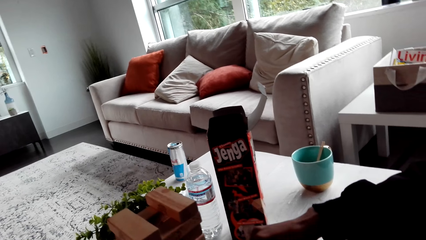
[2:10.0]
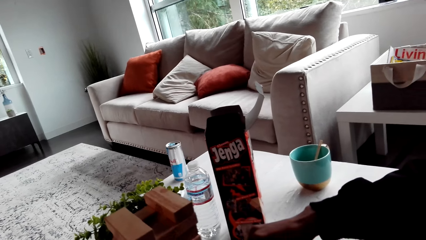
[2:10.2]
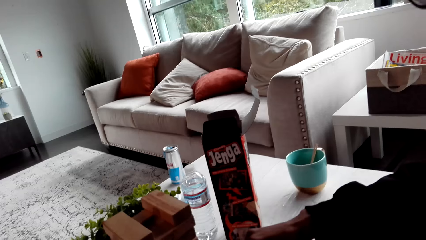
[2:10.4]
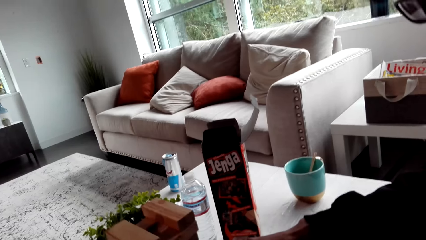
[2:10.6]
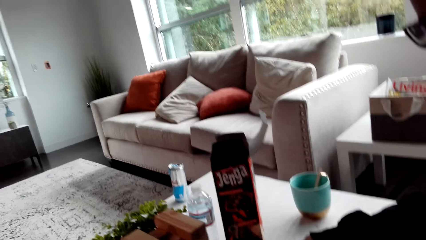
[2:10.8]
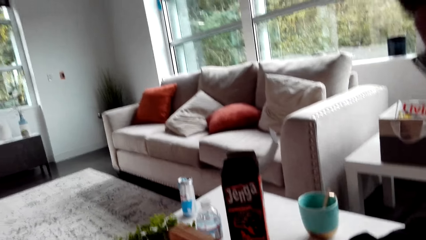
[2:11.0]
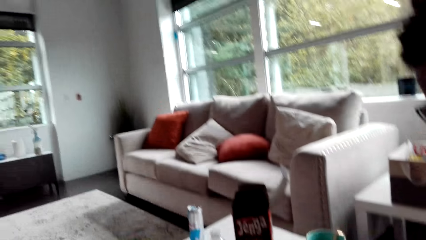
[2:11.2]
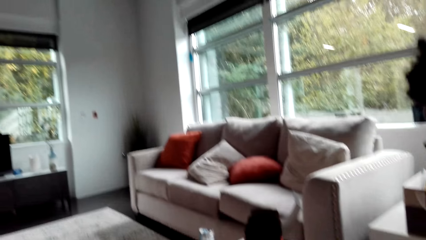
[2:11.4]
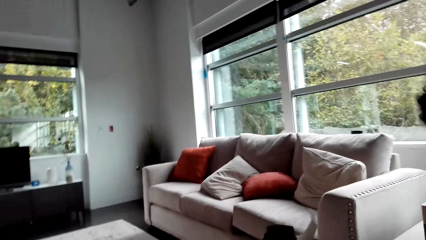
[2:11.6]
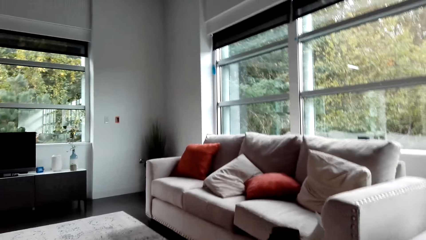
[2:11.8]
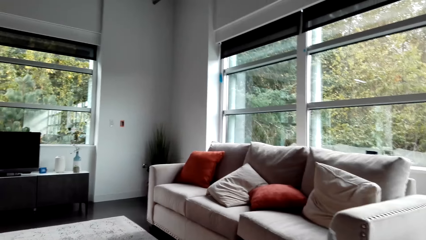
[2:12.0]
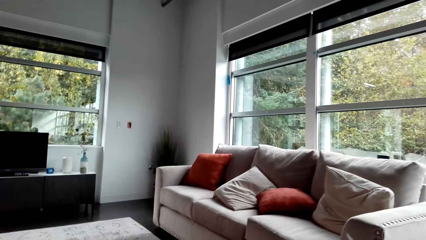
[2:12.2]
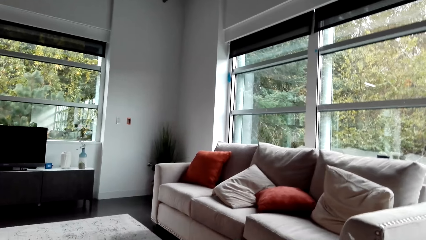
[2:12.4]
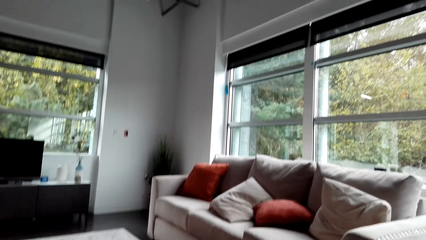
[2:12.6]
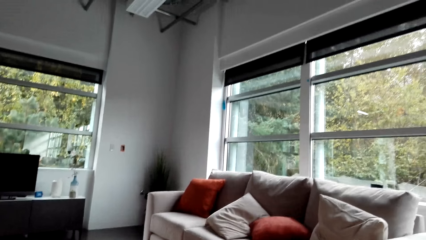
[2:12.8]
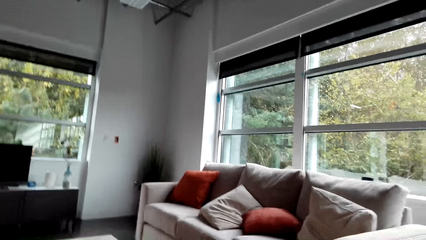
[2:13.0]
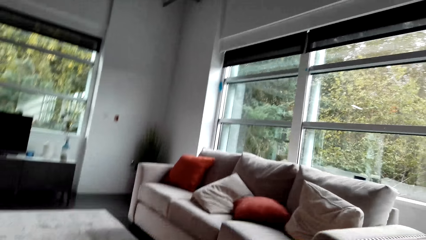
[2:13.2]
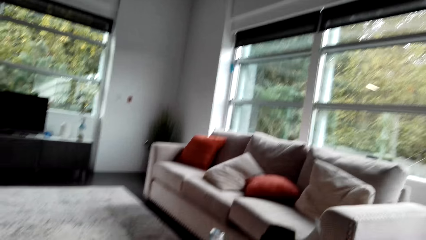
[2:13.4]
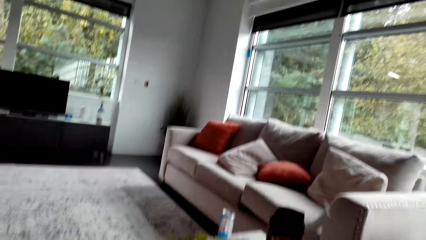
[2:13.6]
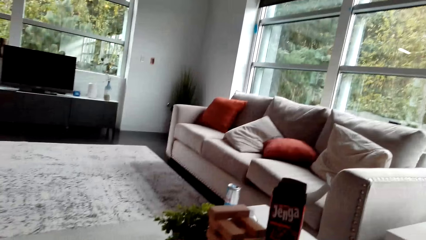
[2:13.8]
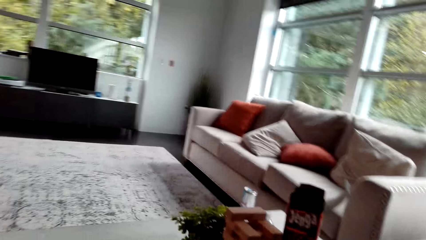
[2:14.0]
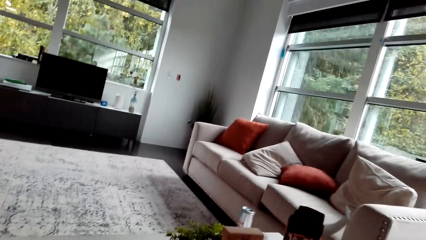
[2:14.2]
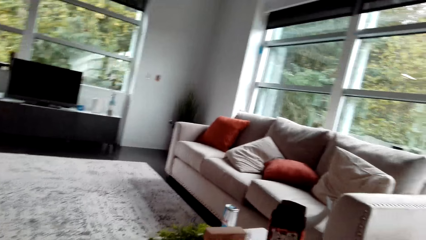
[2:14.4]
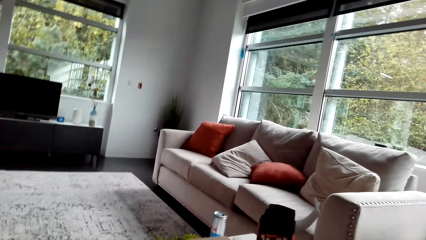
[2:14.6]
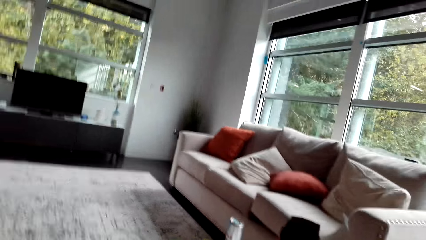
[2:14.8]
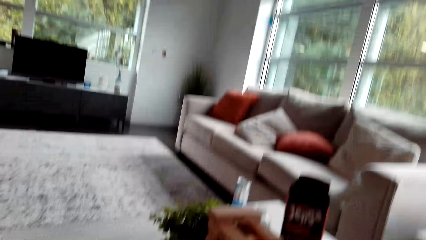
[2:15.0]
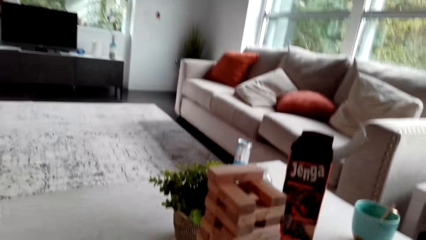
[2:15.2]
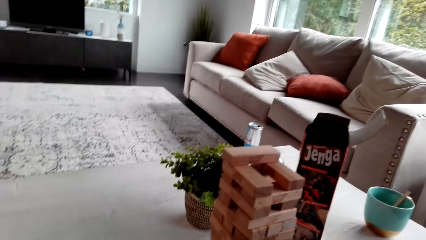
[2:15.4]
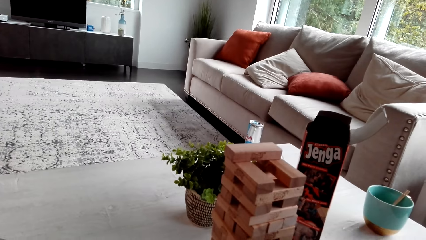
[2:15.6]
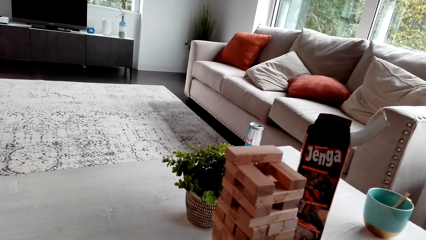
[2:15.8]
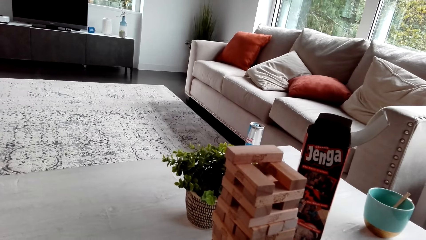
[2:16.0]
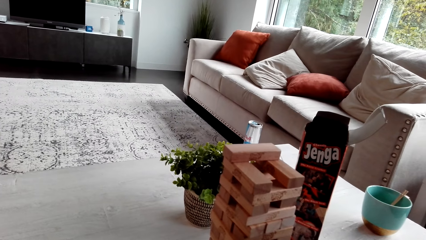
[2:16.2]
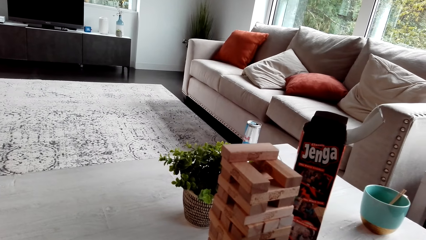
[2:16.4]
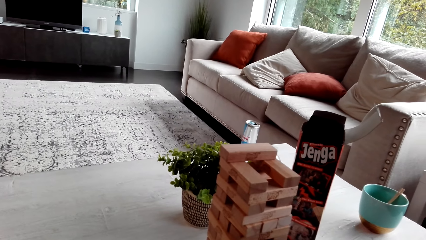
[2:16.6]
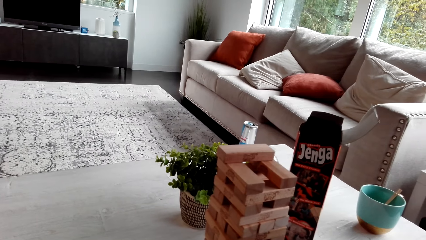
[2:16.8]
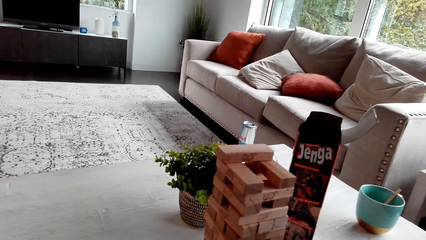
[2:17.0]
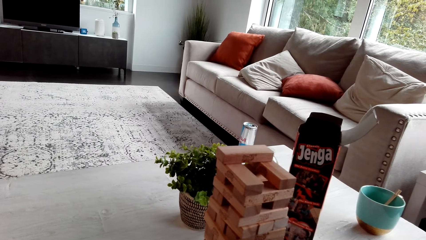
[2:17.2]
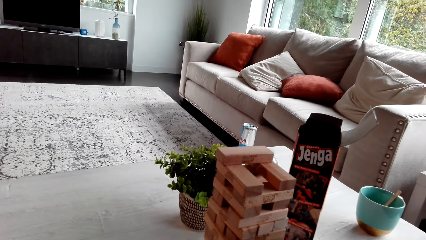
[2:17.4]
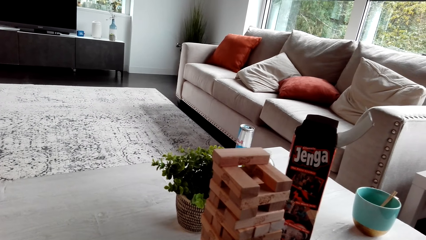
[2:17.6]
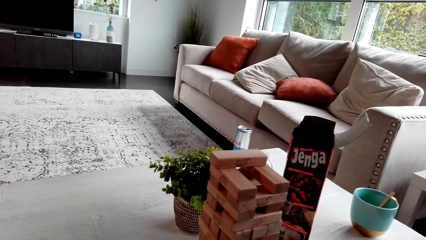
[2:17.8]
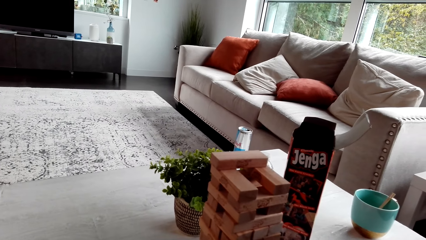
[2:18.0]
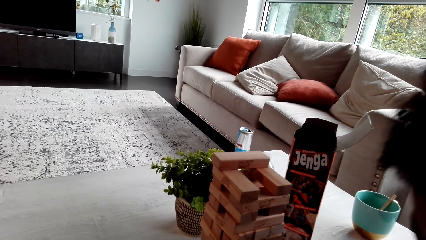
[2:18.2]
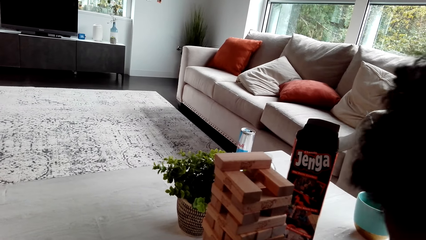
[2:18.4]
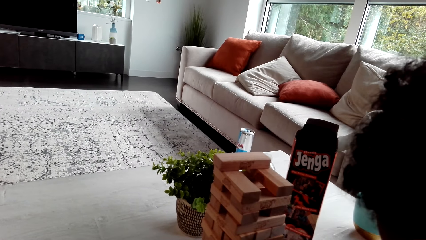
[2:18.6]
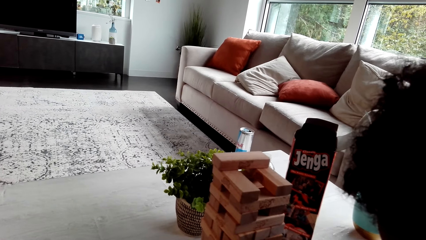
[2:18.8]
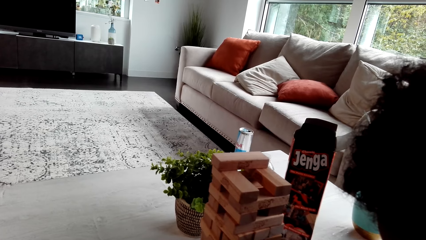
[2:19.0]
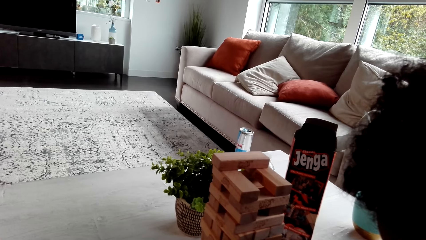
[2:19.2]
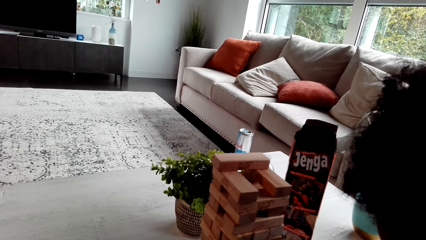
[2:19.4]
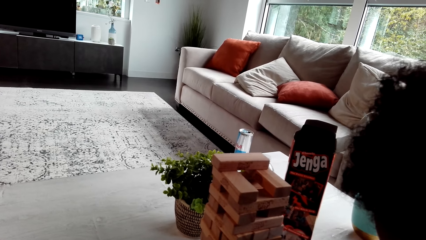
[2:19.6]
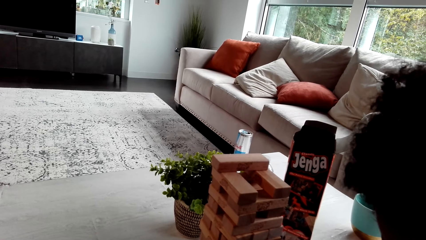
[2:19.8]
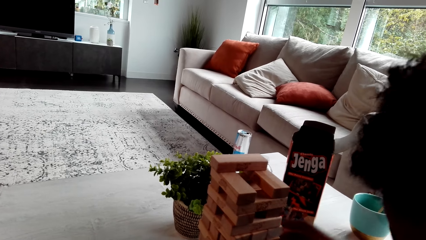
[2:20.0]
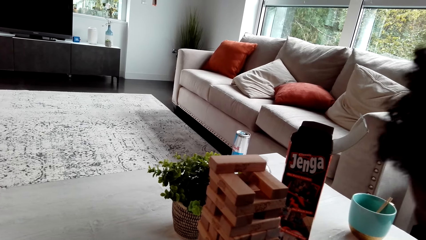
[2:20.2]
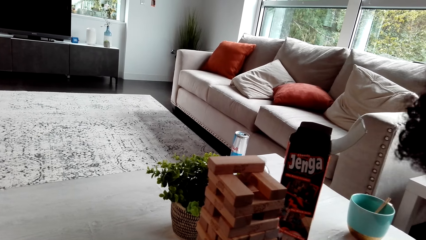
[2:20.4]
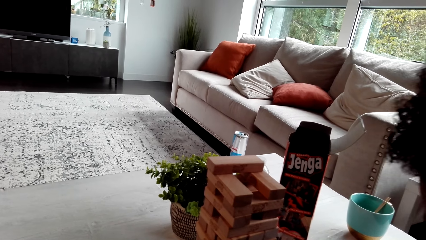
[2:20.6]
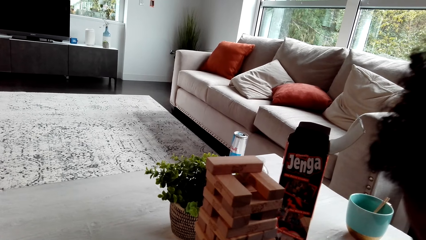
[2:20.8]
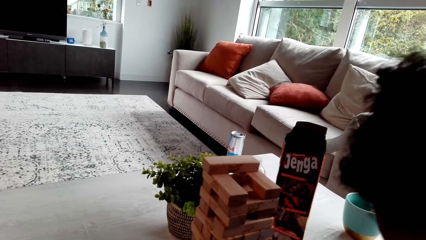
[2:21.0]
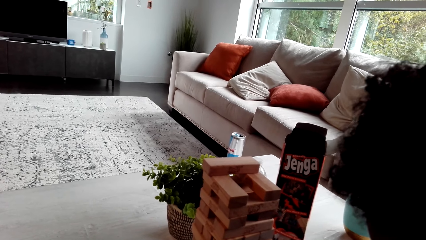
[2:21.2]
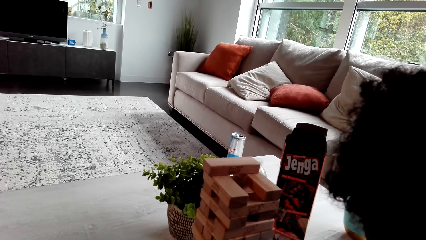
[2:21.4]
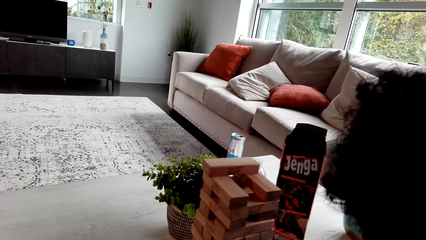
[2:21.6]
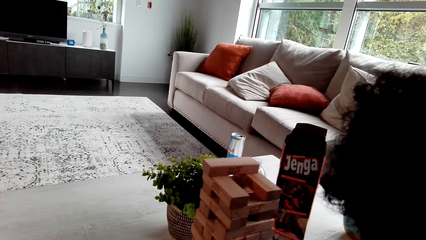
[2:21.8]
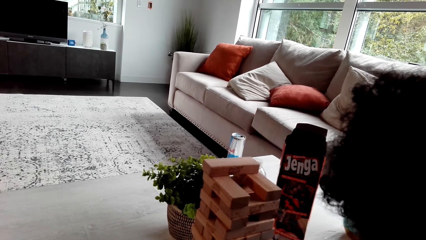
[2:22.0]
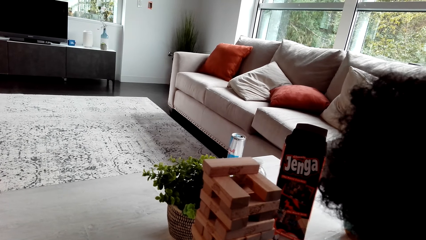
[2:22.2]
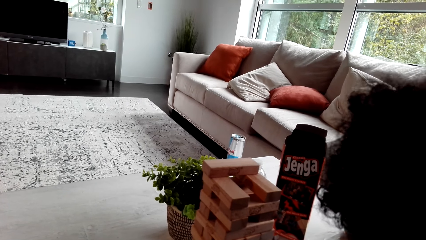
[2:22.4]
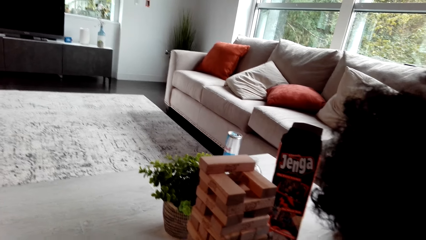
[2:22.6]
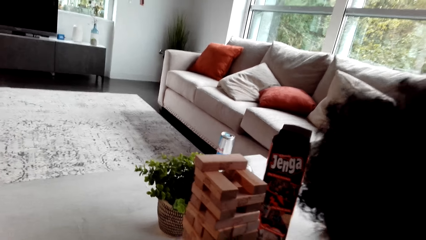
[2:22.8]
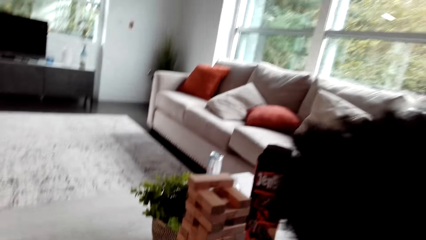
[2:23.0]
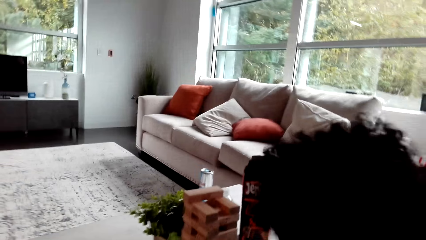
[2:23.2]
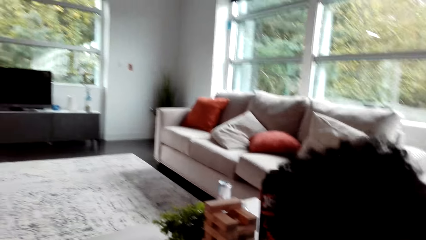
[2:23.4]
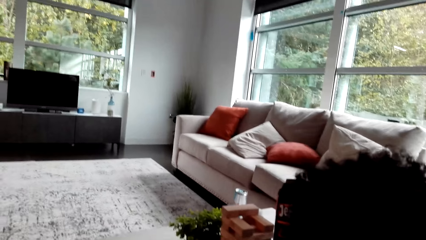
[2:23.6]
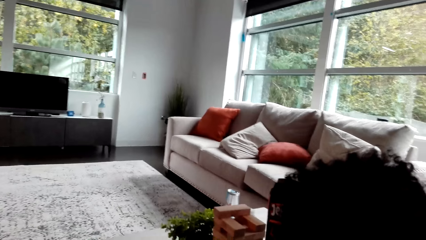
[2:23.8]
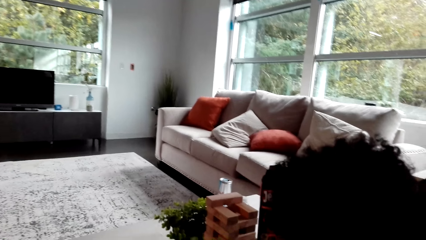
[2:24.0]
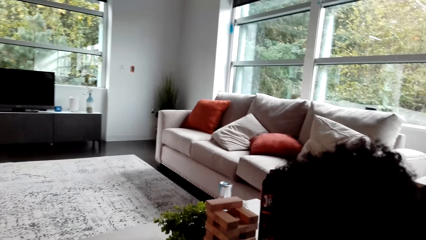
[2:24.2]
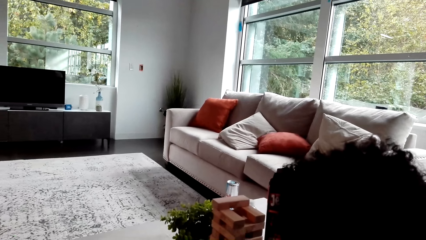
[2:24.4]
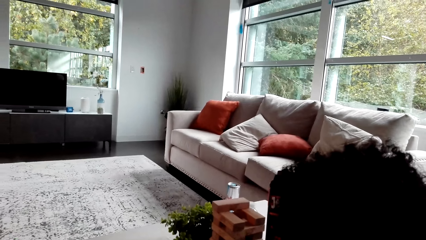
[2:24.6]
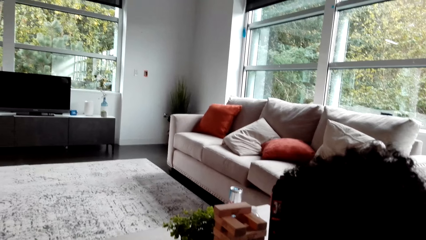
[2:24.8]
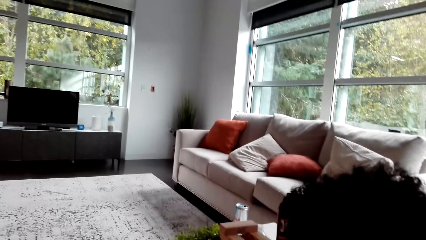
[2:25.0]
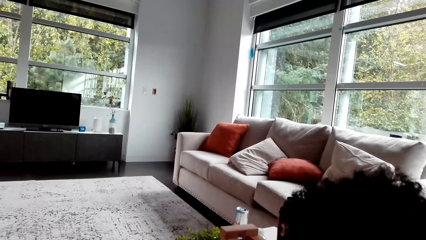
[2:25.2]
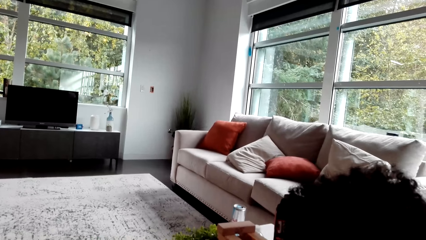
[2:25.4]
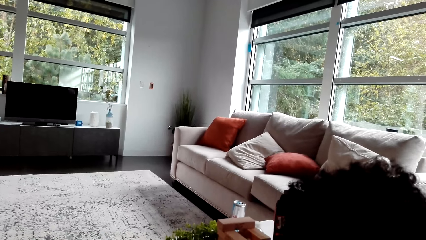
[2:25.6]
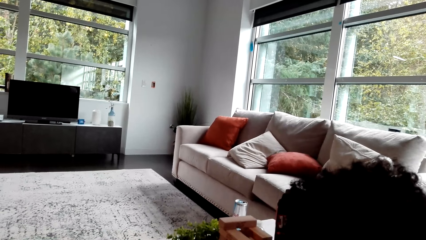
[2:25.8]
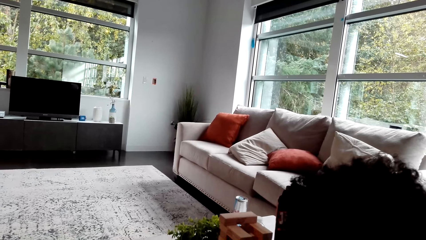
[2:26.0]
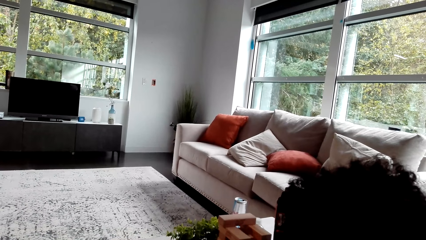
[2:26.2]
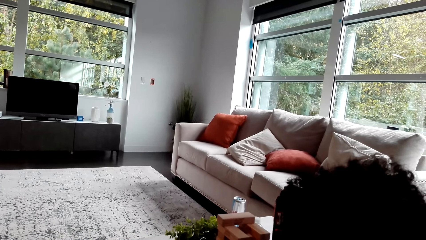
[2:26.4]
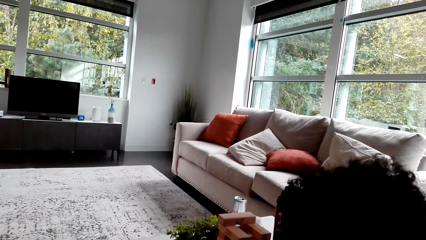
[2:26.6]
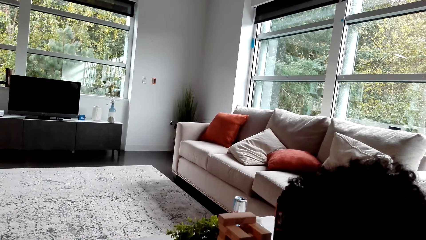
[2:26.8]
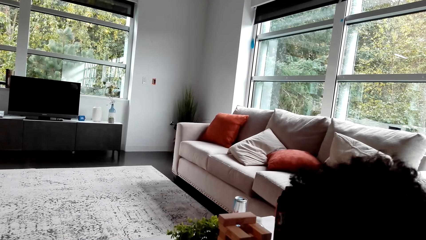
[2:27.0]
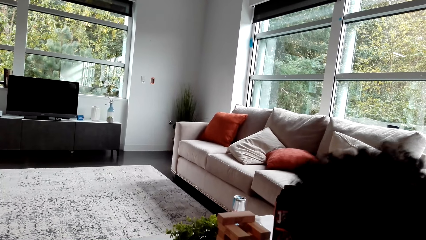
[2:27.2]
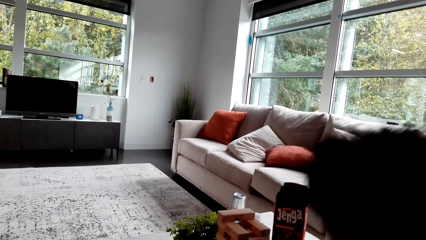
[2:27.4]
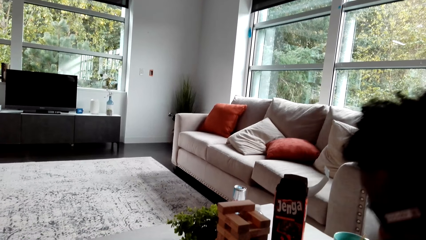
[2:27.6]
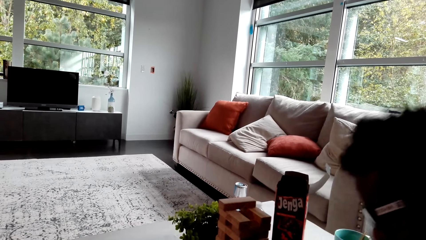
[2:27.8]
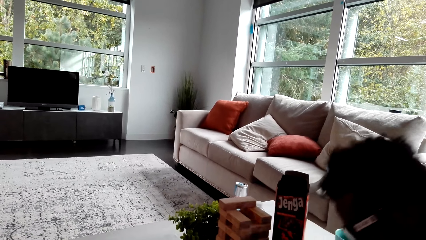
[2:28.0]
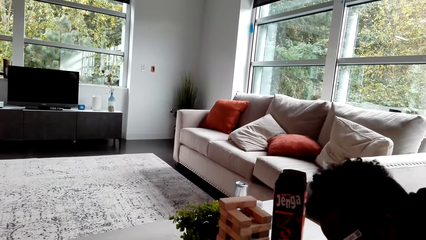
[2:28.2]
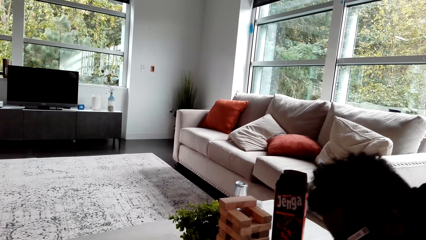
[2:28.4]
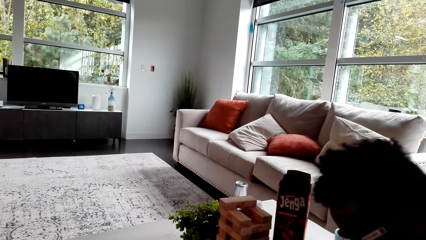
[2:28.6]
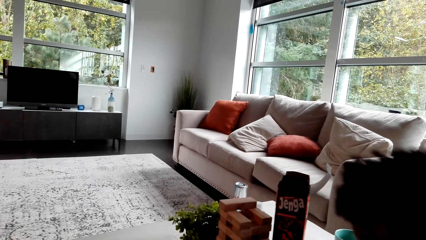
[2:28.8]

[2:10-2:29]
The camera wearer looks around. They play the jenga game. A man plays the jenga game.
